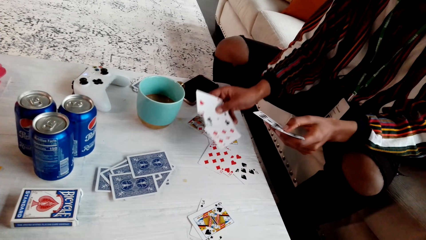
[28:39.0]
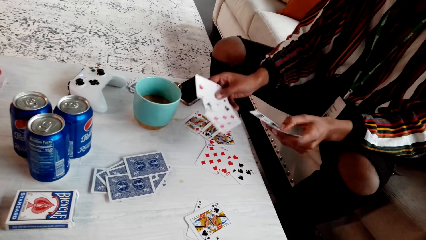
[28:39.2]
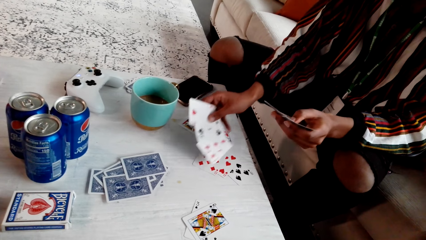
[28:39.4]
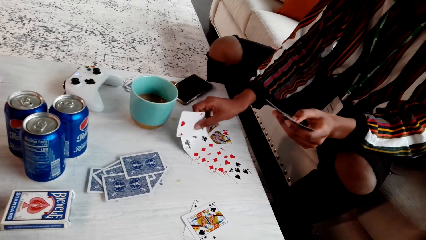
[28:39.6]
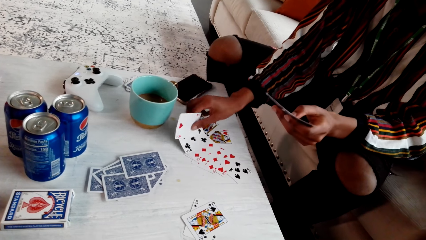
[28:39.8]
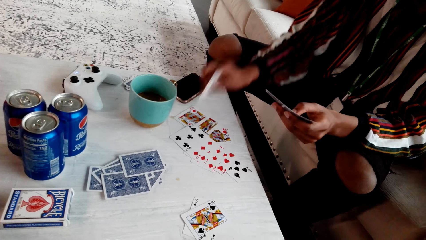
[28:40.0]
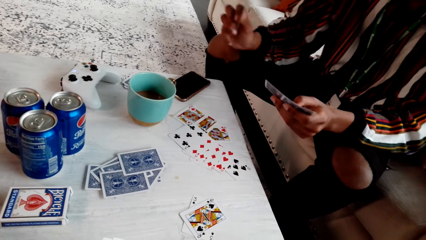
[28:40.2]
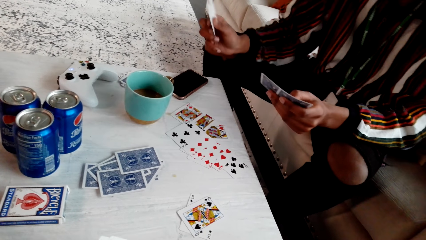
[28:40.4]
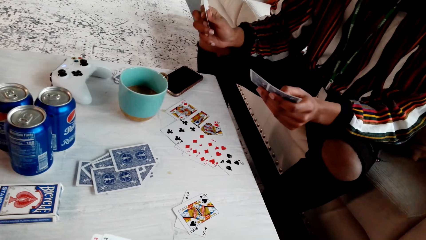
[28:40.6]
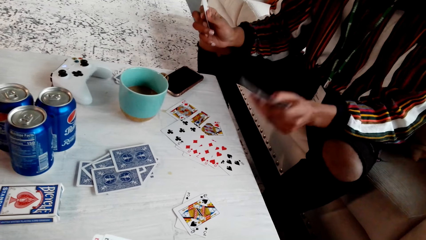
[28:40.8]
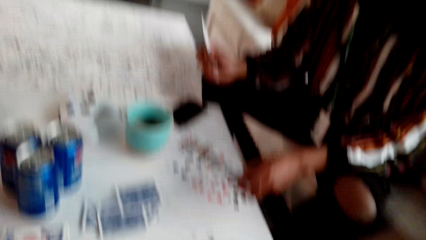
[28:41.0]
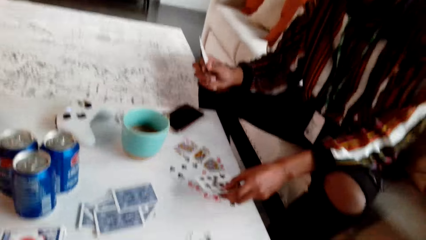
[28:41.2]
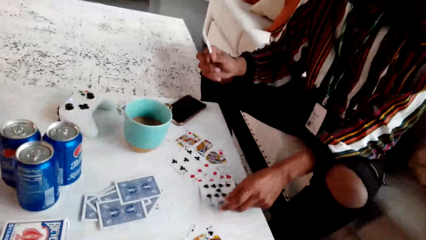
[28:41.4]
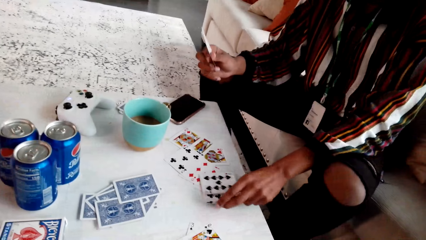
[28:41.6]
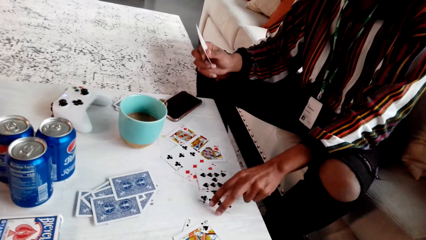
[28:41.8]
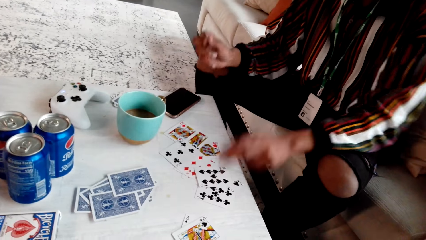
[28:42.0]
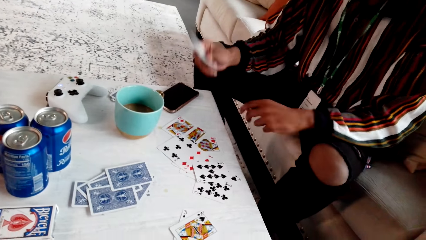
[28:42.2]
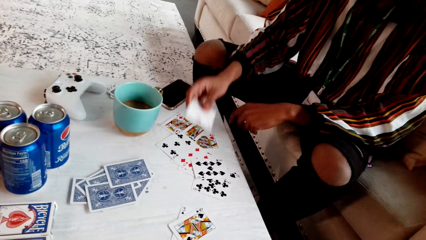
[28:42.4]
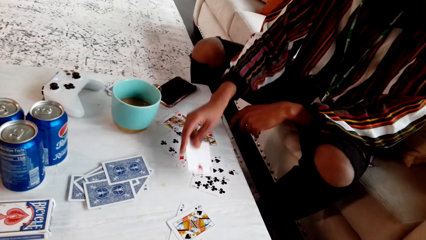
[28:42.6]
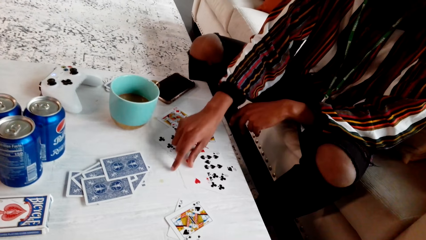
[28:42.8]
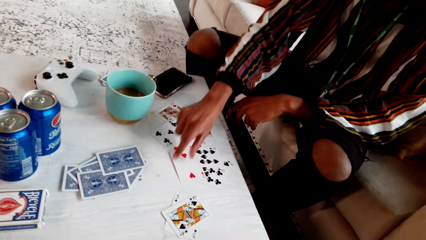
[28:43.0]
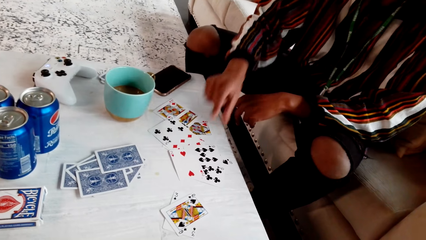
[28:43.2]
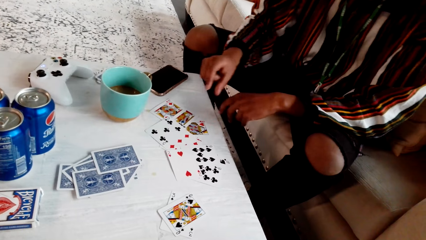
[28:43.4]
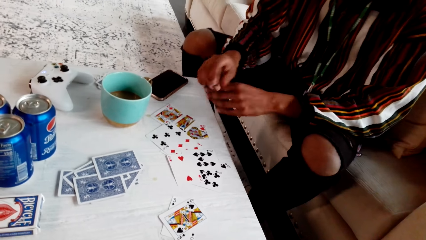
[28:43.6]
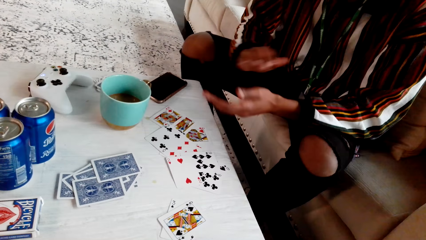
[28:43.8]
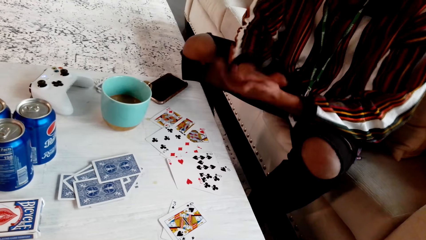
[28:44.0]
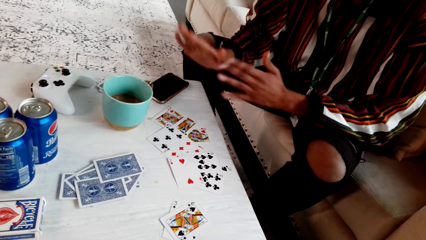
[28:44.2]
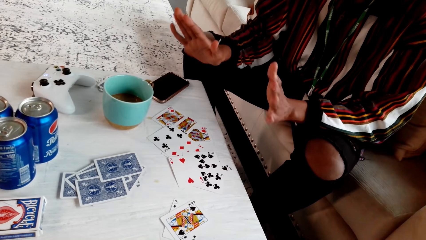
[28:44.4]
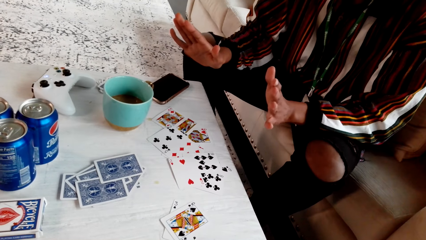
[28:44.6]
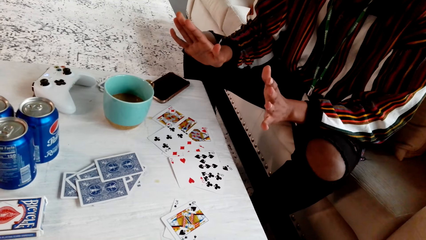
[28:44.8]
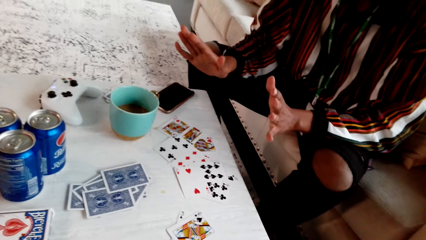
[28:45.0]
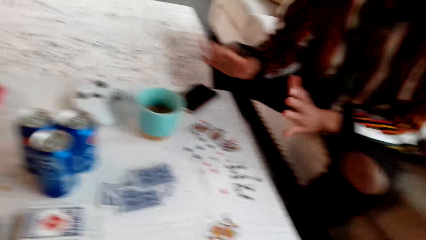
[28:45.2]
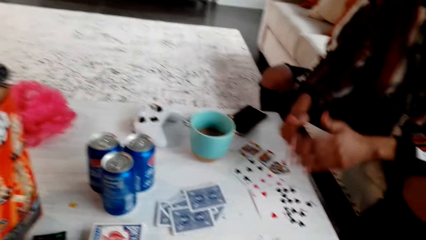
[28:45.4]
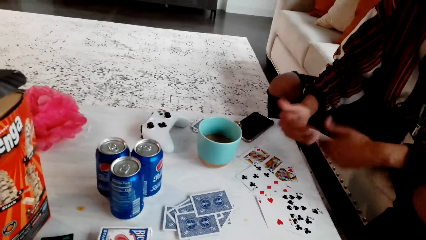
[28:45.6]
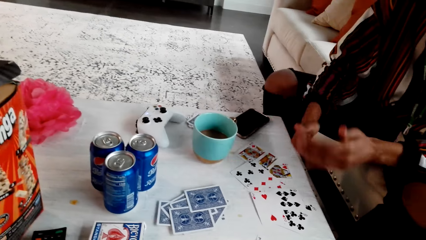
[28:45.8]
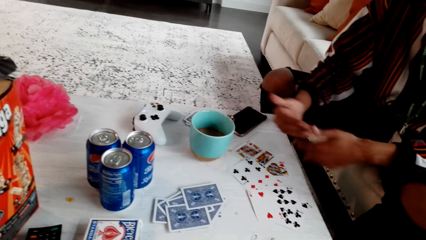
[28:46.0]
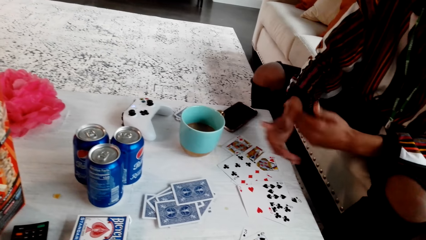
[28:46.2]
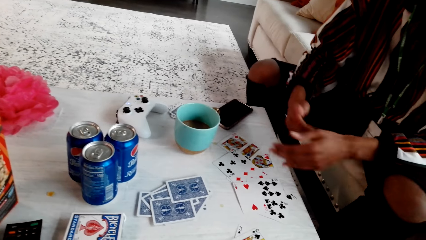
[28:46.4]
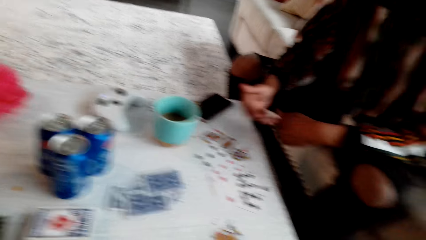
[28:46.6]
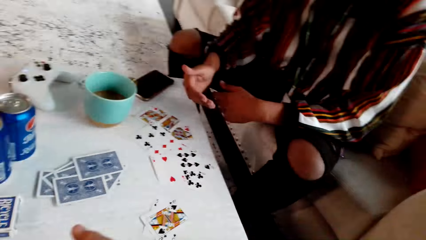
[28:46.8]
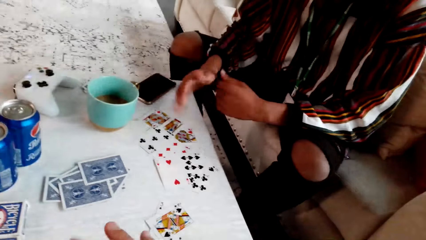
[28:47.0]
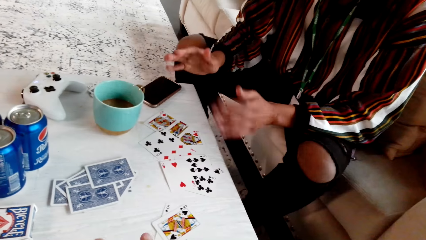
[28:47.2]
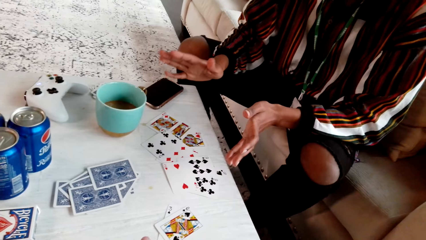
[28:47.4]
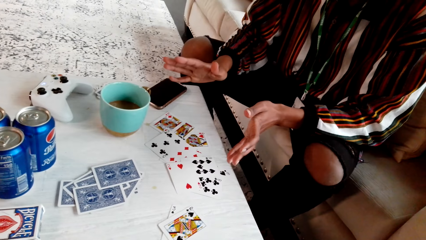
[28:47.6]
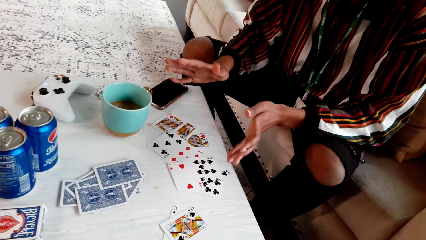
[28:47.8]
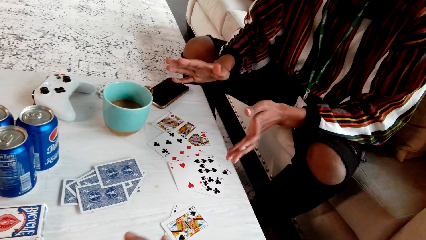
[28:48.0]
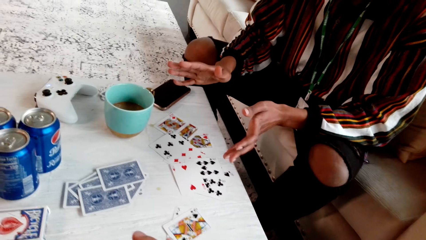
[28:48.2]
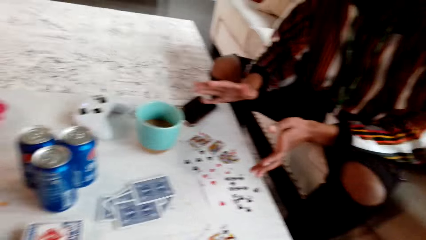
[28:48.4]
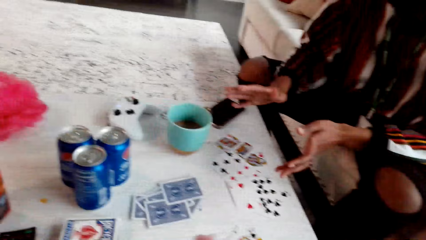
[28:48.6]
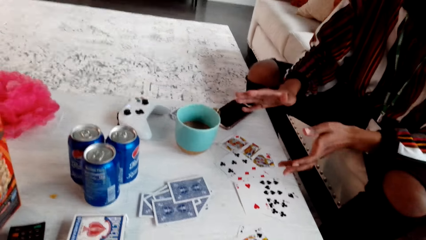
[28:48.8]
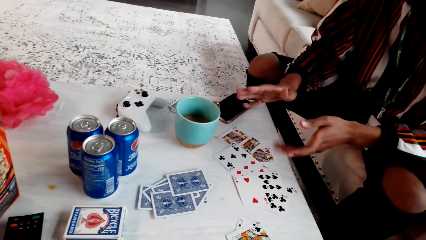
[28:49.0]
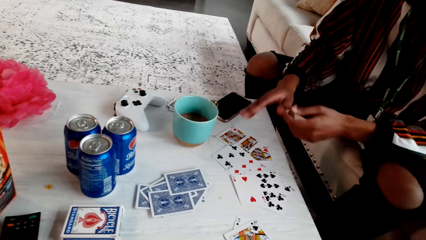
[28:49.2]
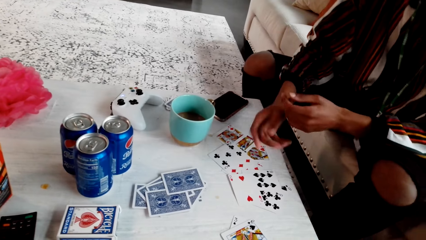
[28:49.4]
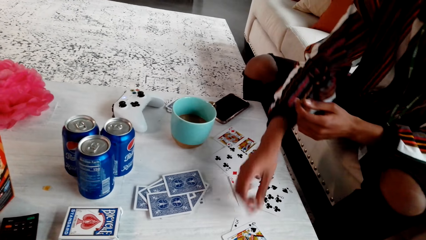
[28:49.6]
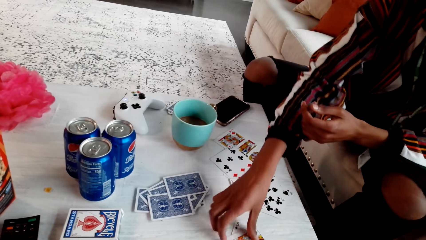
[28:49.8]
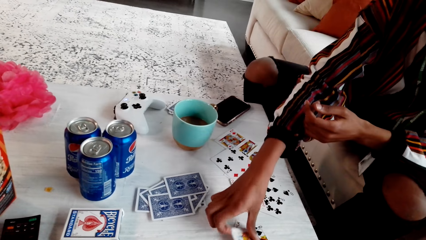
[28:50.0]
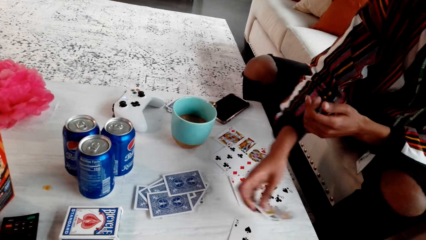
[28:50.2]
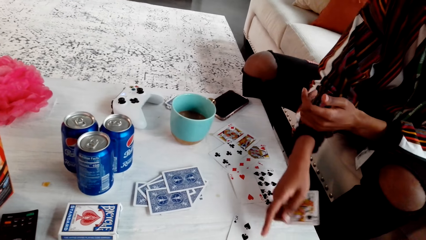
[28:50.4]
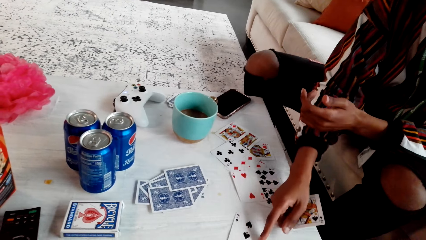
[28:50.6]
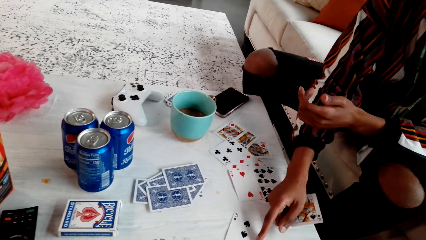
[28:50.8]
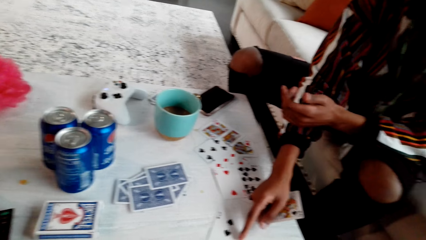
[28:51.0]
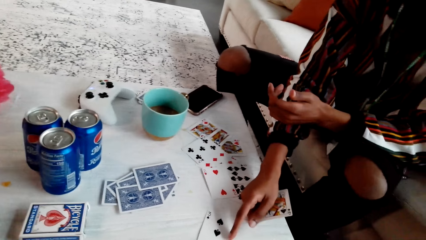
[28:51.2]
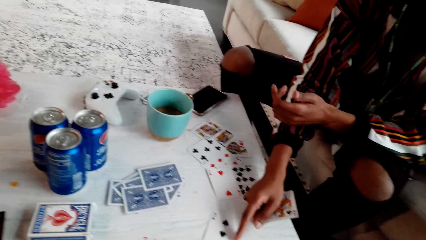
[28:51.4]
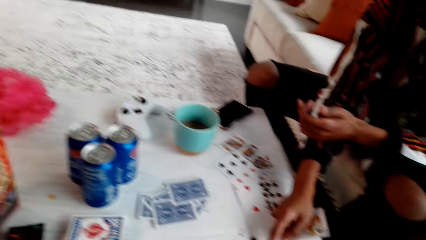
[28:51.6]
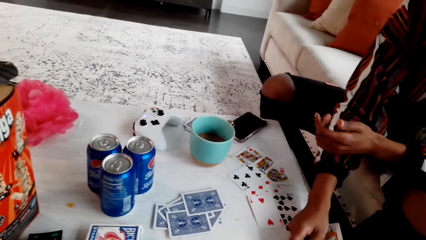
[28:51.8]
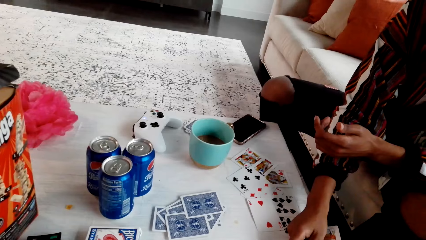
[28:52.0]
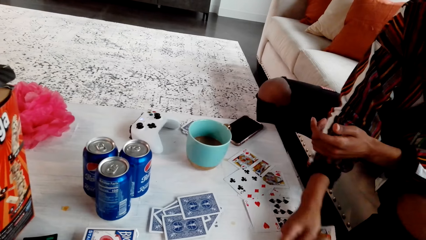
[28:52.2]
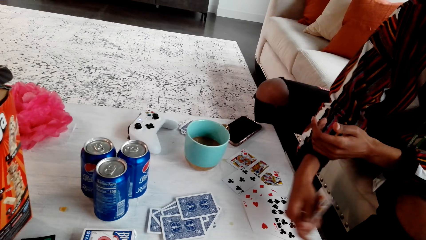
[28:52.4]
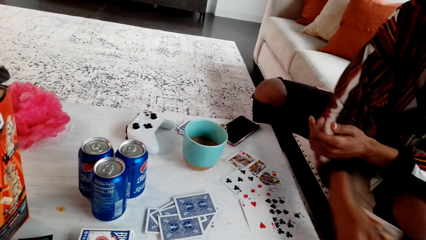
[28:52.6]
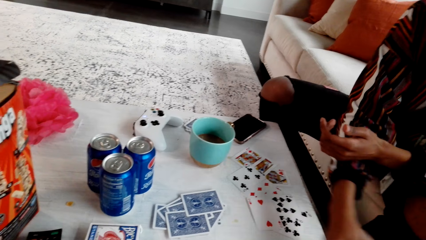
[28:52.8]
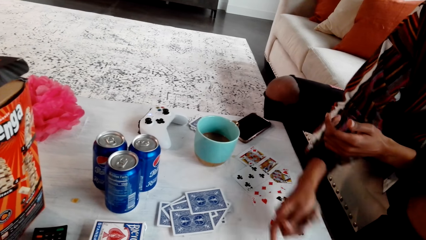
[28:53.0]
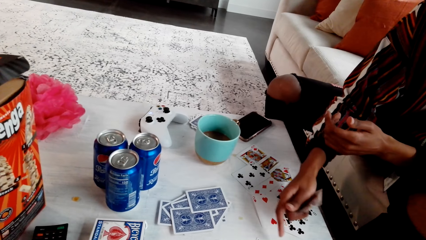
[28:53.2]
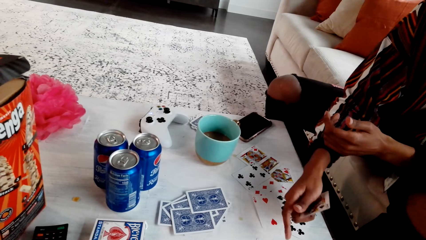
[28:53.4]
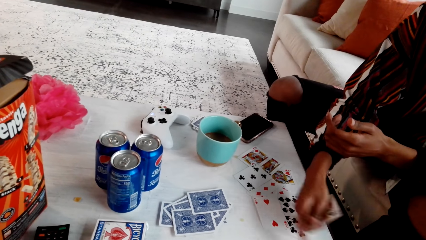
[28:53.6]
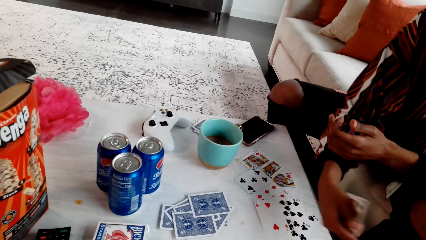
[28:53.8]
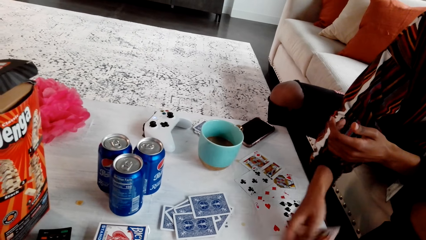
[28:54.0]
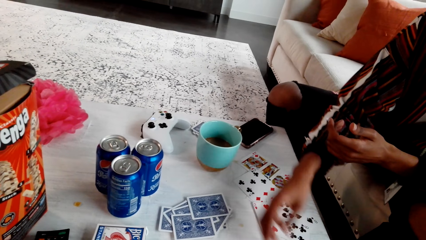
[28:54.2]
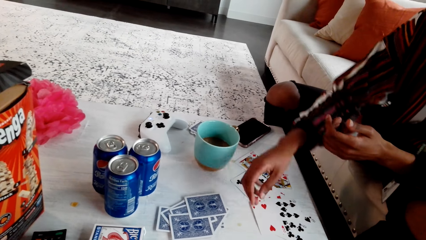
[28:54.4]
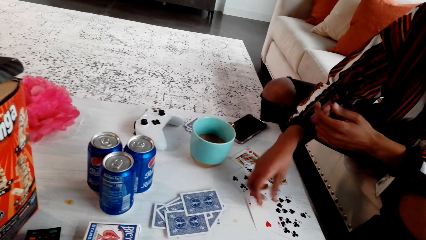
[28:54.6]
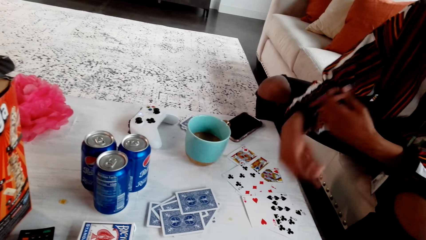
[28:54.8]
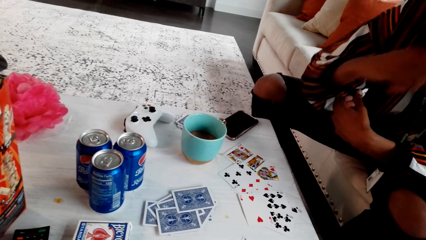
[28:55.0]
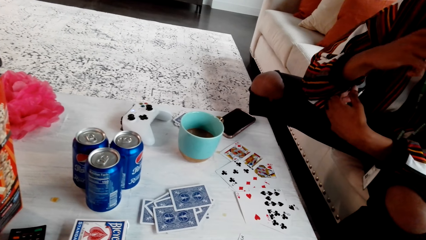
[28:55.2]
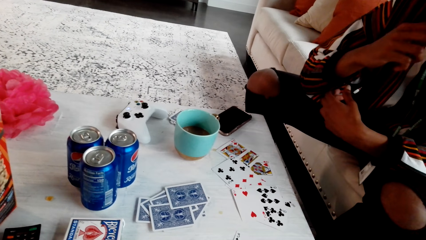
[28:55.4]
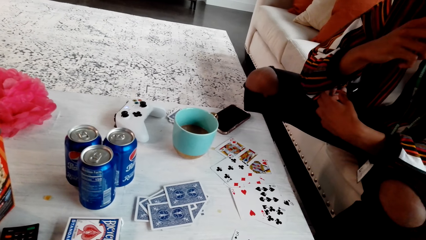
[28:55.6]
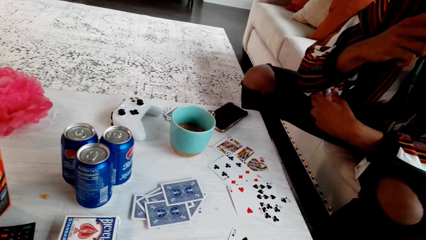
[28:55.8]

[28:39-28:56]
A man puts cards. The man claps his hands. The camera wearer speaks to the man. The man rolls his hands, stretches his fingers and picks up a card.
